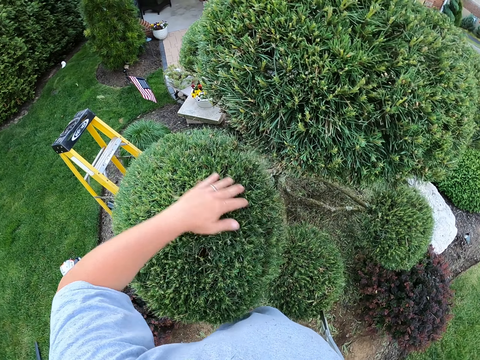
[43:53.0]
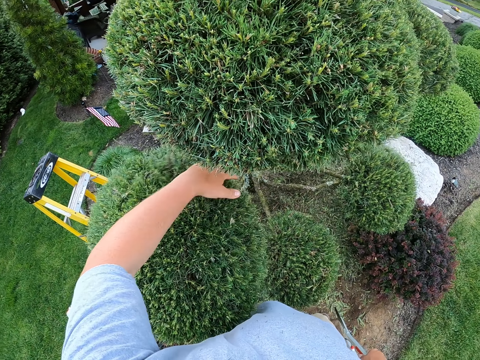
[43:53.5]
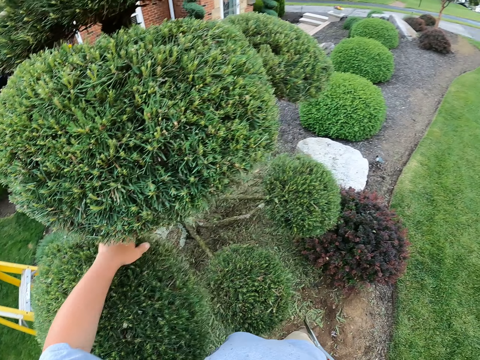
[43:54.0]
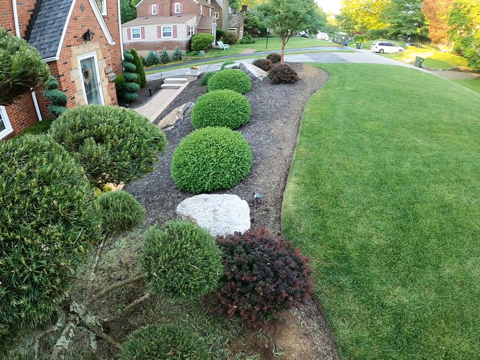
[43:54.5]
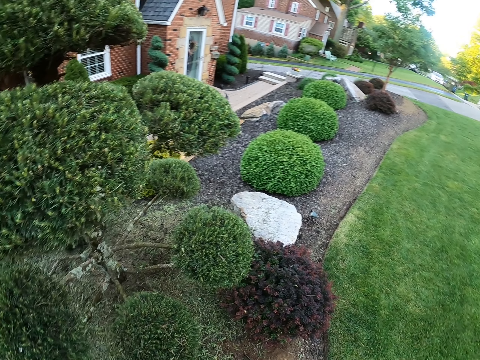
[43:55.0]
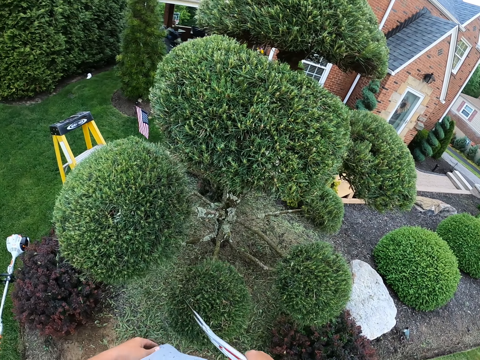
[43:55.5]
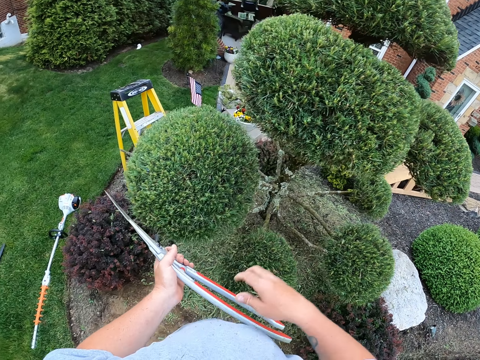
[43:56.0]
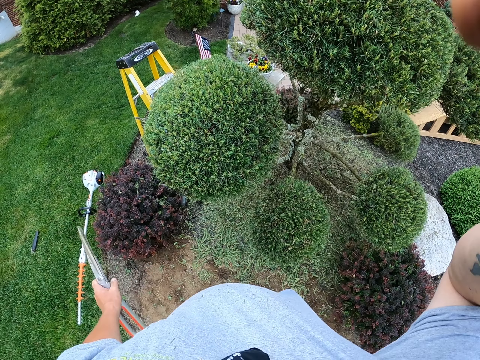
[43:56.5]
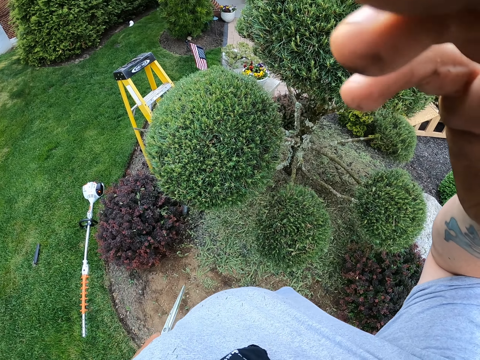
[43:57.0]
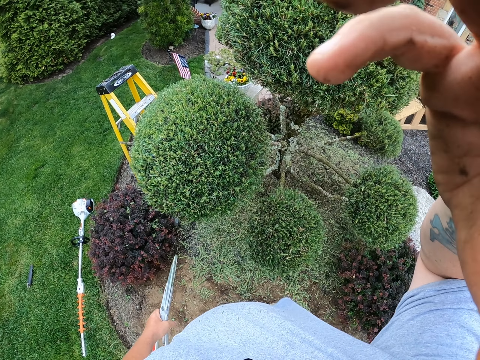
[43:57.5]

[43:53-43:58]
The camera wearer shakes the flower. They switch the pruning shears to the left hand. They hold the camera with the right hand. They adjust the camera.
